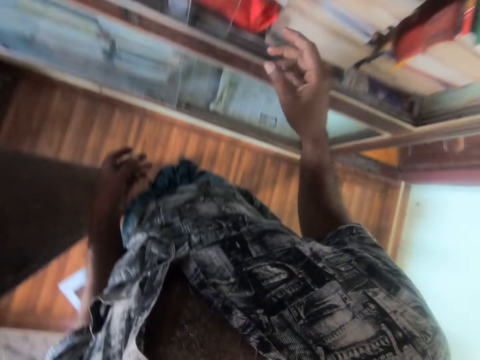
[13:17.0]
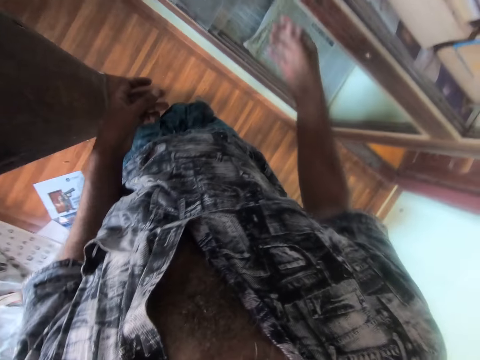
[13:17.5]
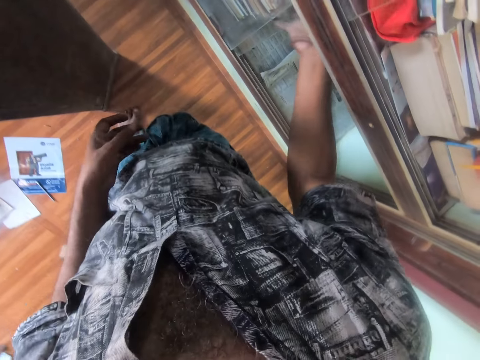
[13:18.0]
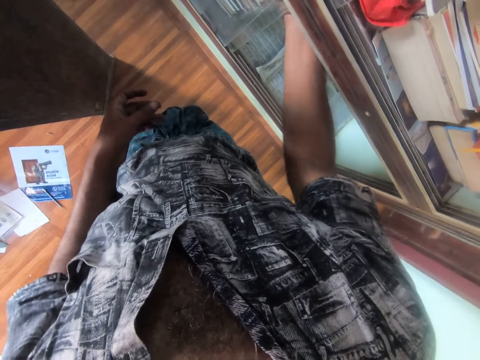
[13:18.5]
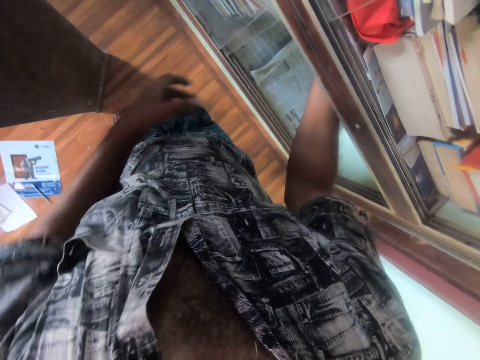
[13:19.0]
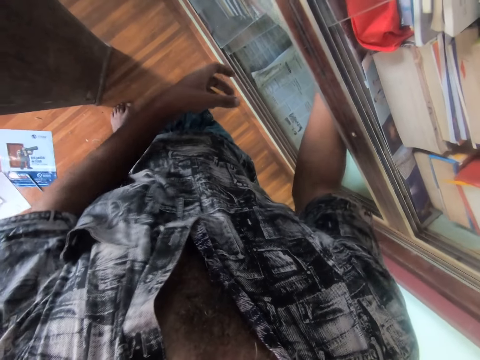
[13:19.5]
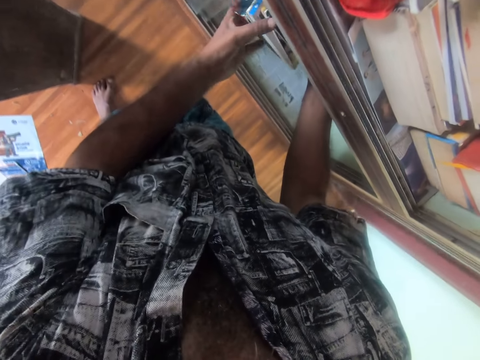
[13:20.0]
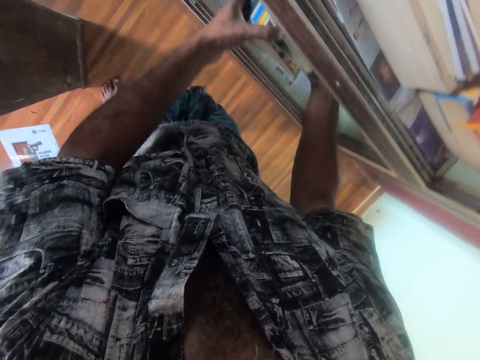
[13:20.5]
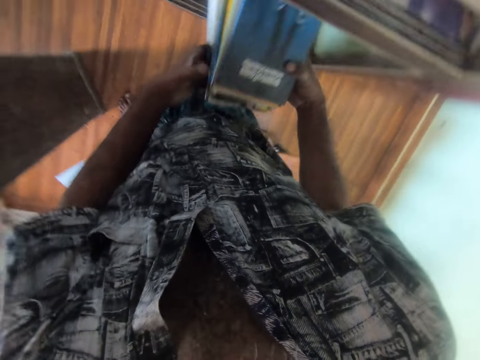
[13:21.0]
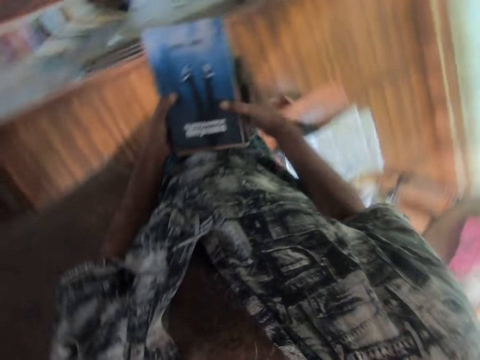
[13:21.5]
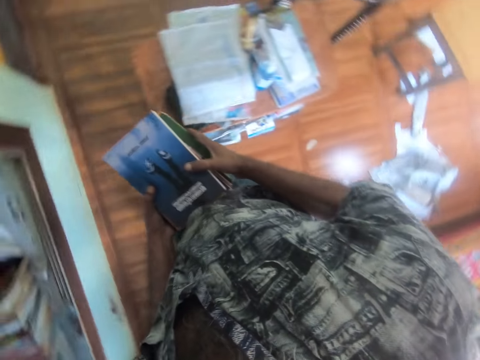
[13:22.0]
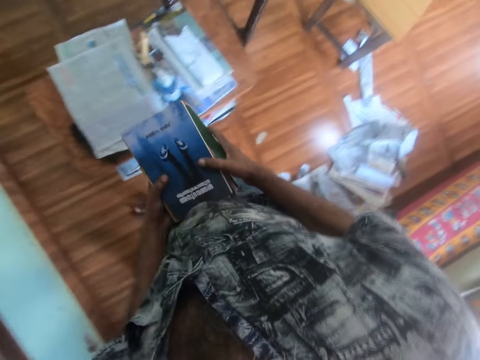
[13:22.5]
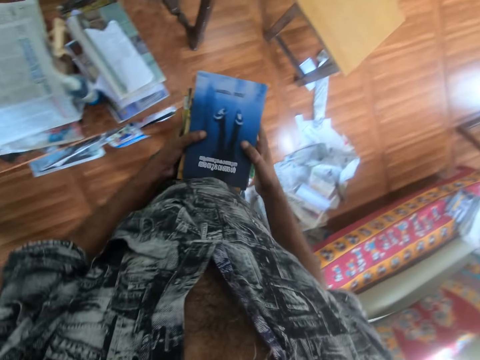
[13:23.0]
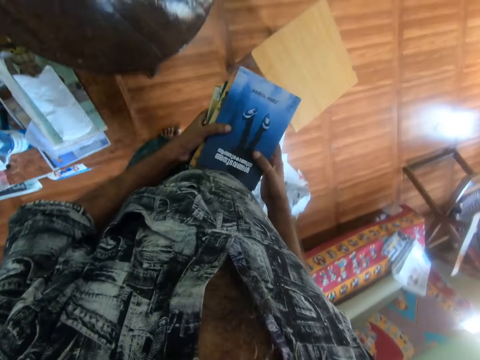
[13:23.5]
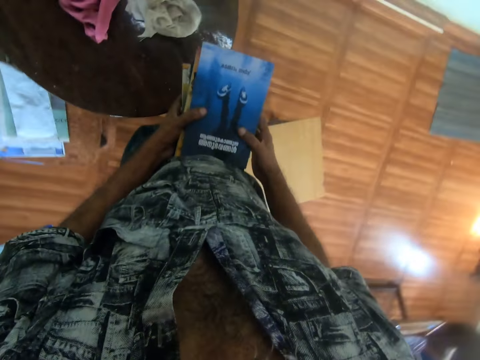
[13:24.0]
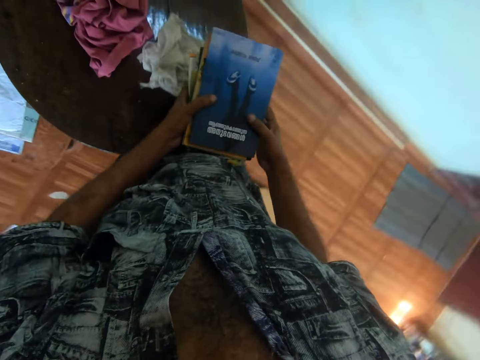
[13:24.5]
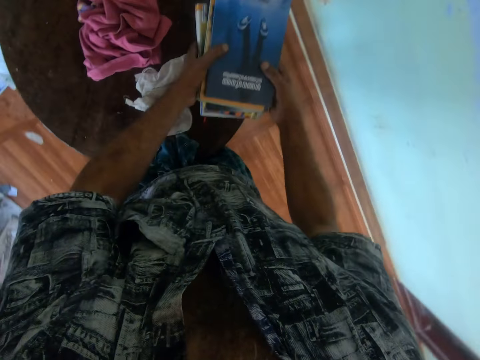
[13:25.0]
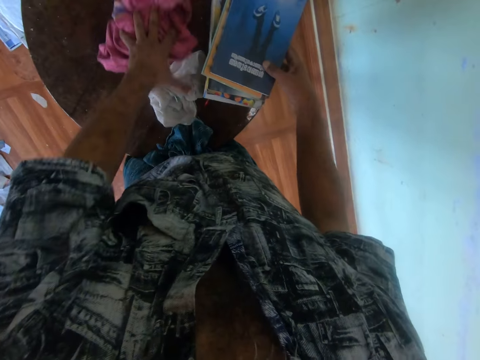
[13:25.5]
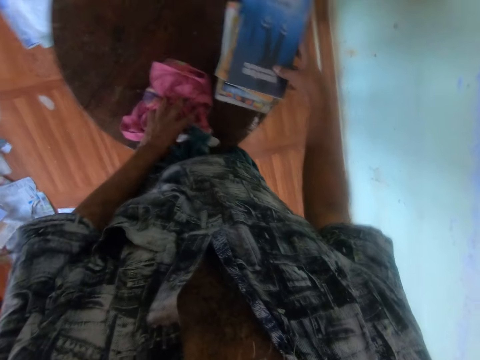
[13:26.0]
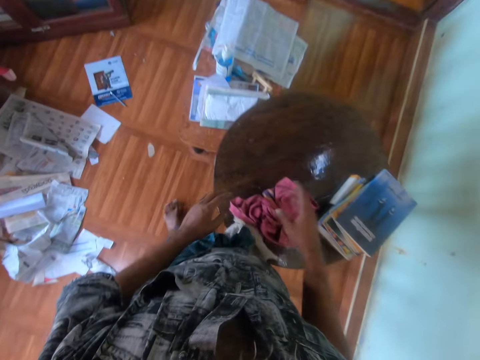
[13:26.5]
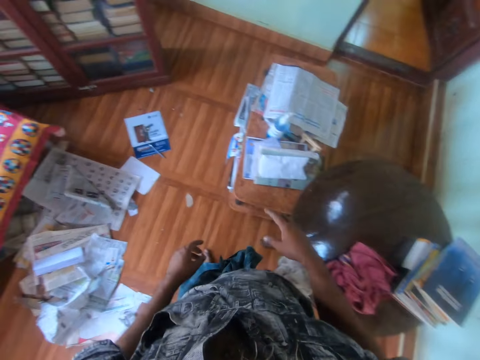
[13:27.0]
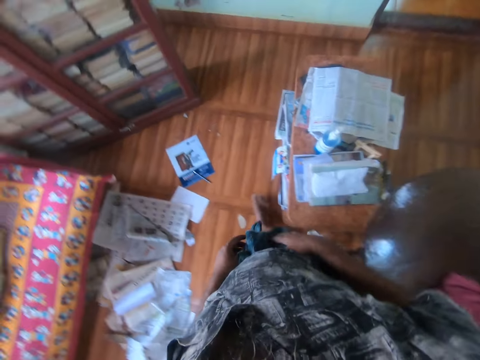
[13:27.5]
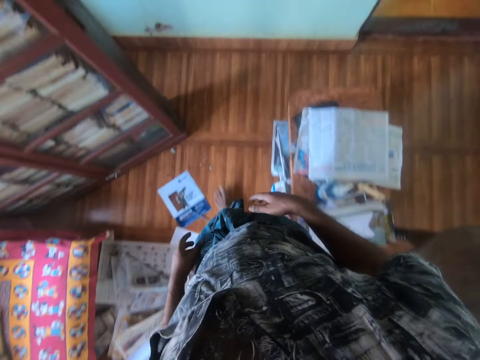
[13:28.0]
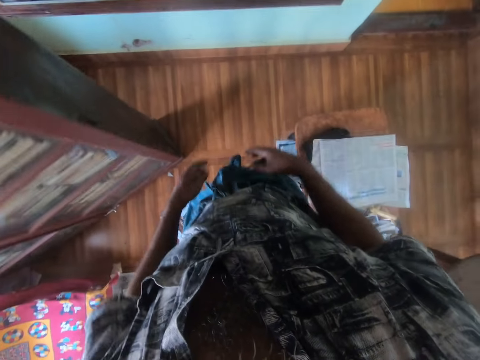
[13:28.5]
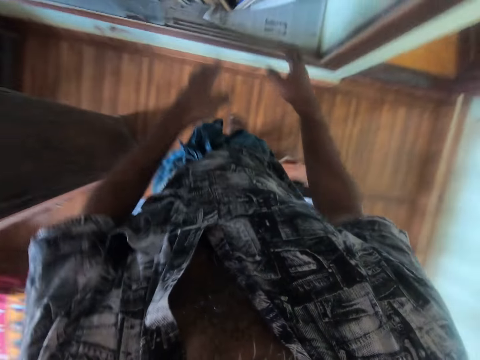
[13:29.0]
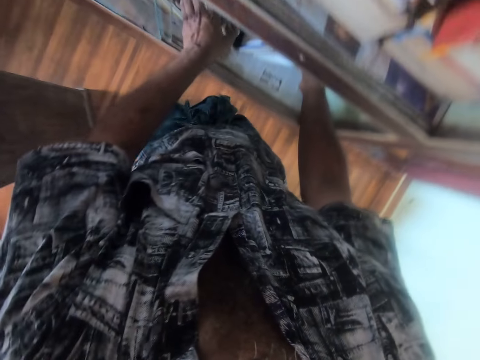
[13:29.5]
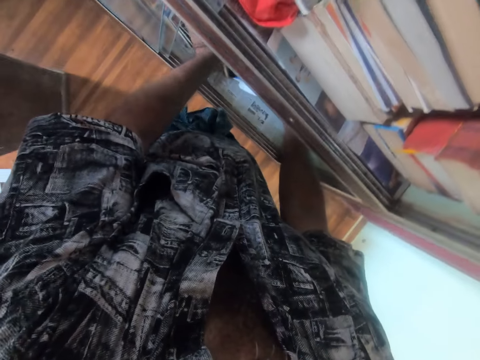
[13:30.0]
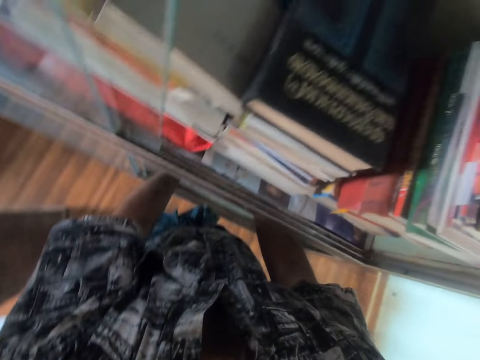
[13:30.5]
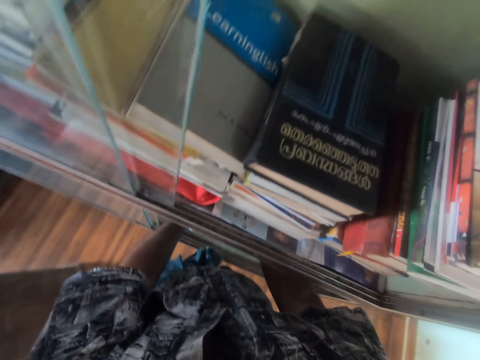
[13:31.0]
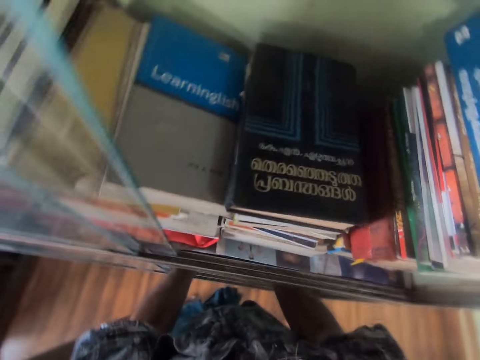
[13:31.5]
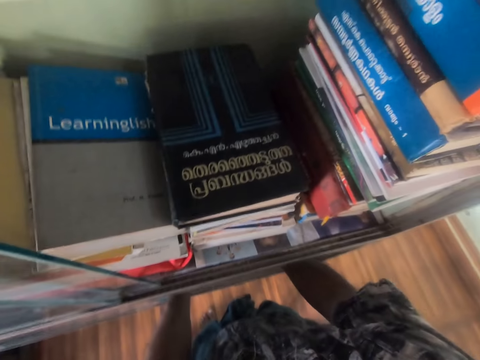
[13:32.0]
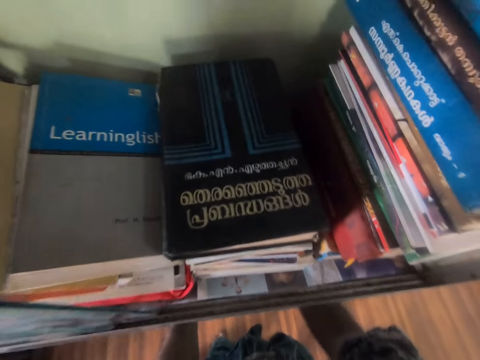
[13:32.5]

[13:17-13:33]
The camera wearer looks around. They grab the books from the shelf. They move in the room. They place the books on the table. They drag the clothes on the table. They move in the room. They grab the books from the shelf. They look around the shelf.

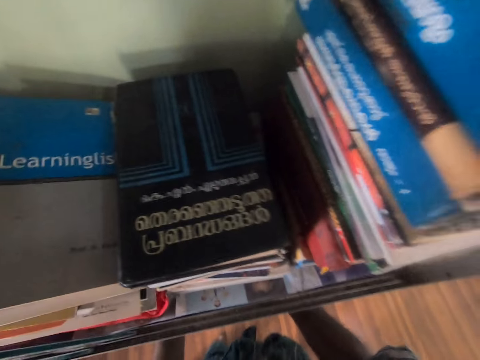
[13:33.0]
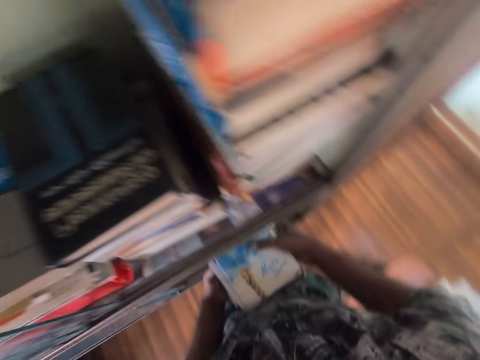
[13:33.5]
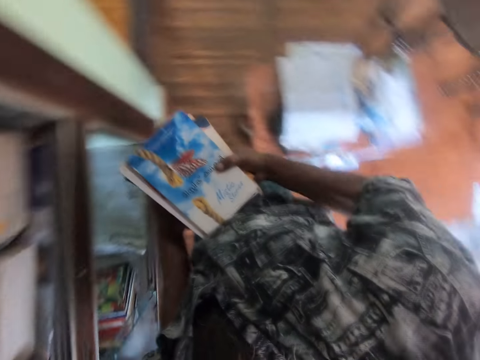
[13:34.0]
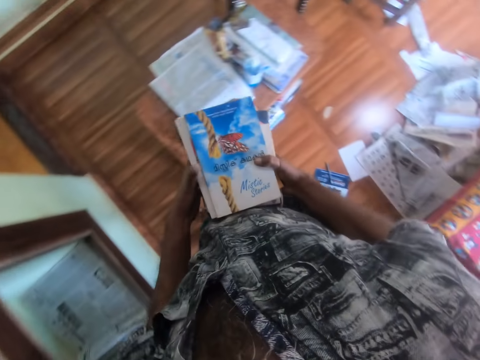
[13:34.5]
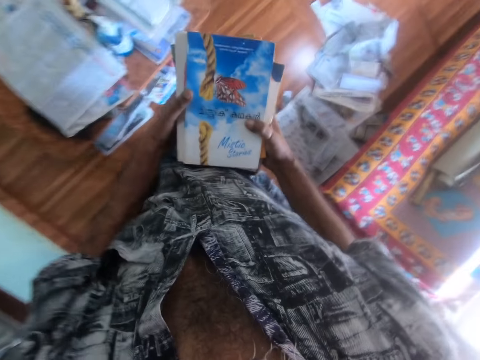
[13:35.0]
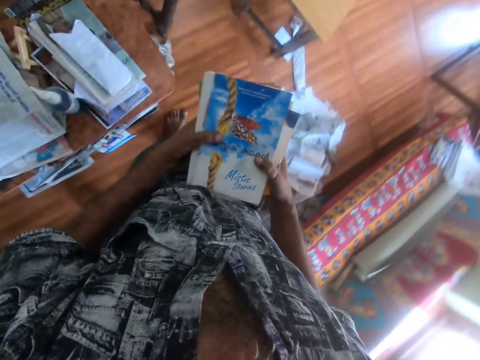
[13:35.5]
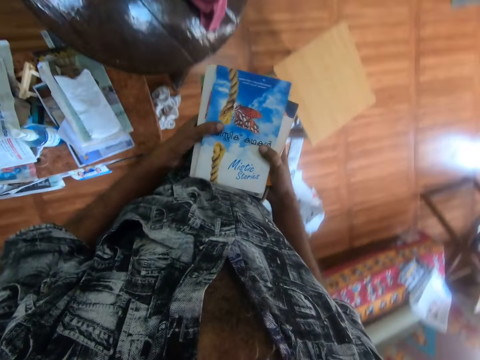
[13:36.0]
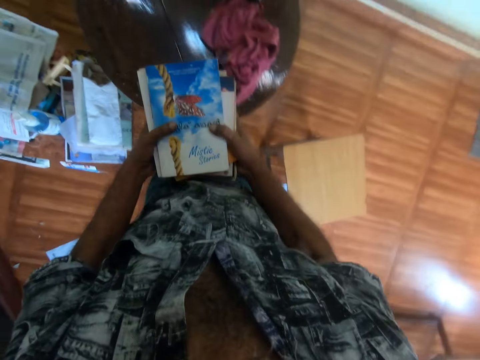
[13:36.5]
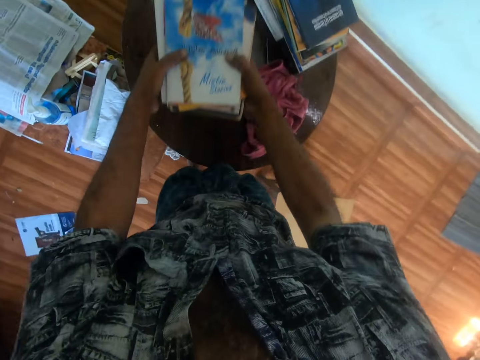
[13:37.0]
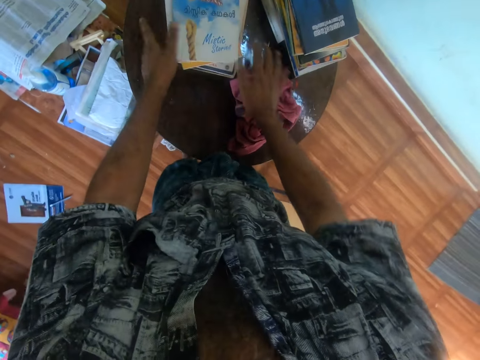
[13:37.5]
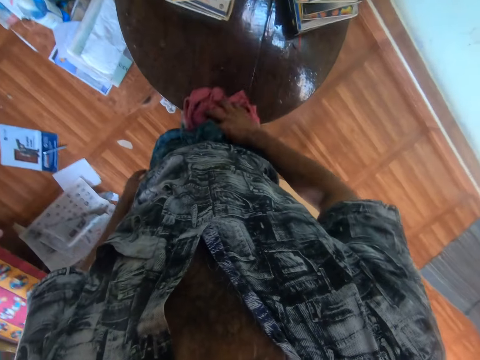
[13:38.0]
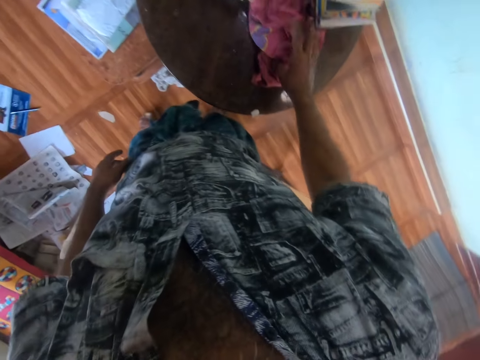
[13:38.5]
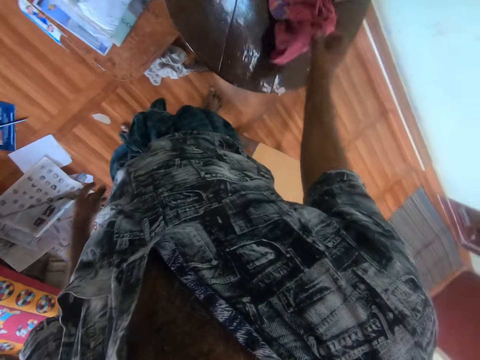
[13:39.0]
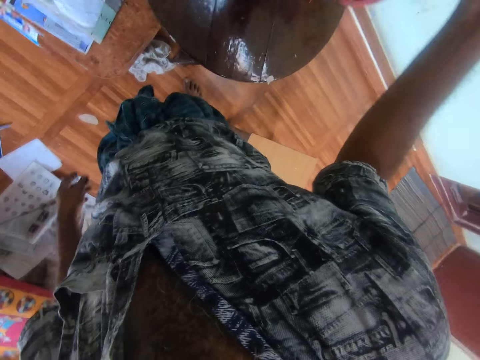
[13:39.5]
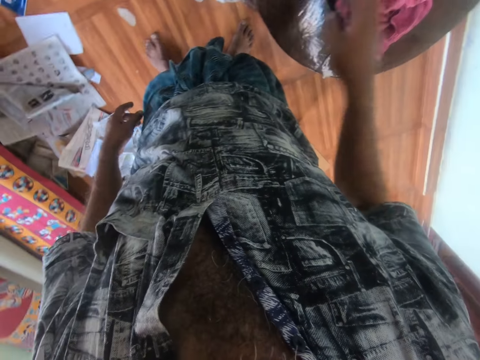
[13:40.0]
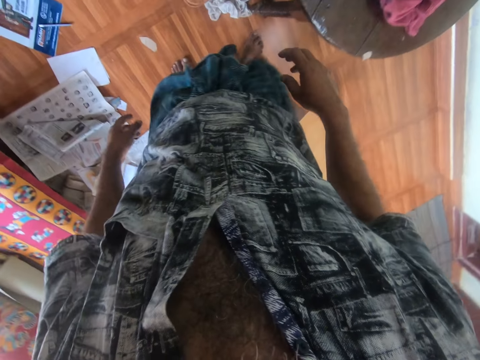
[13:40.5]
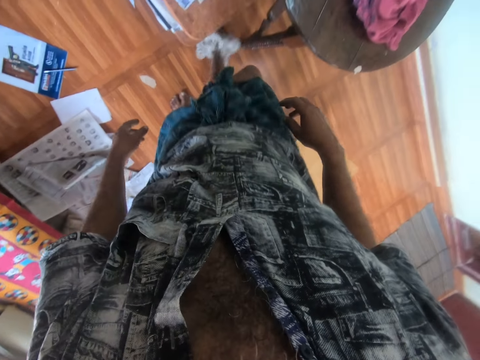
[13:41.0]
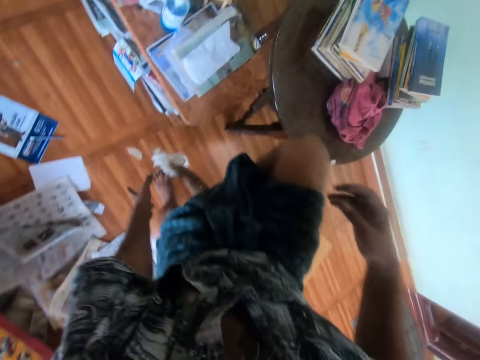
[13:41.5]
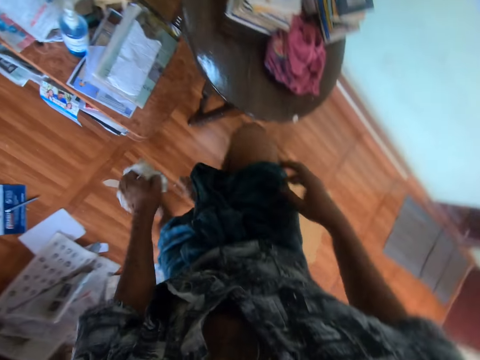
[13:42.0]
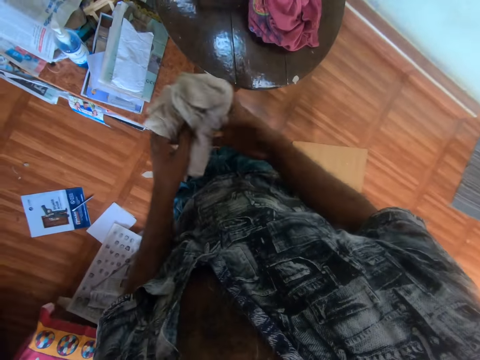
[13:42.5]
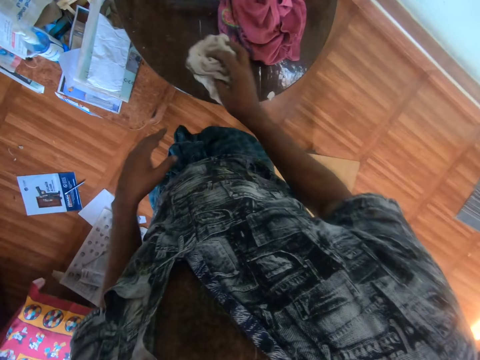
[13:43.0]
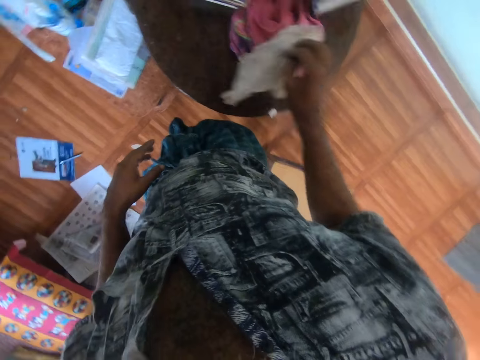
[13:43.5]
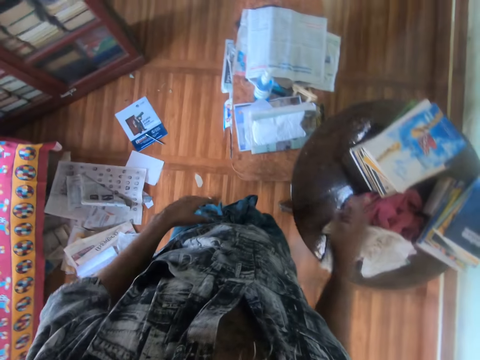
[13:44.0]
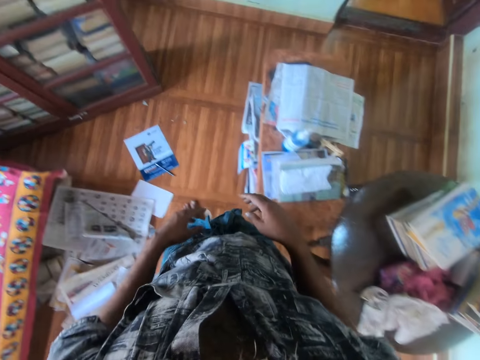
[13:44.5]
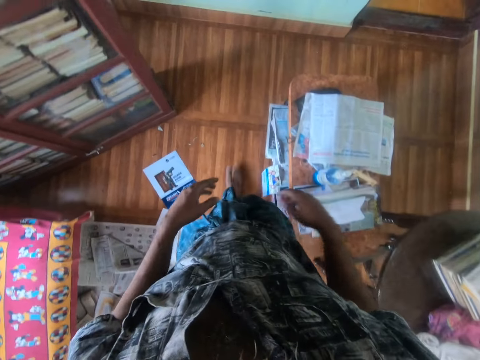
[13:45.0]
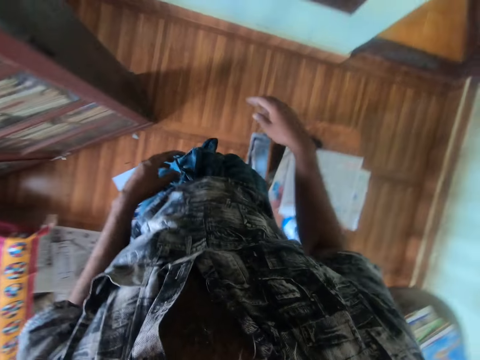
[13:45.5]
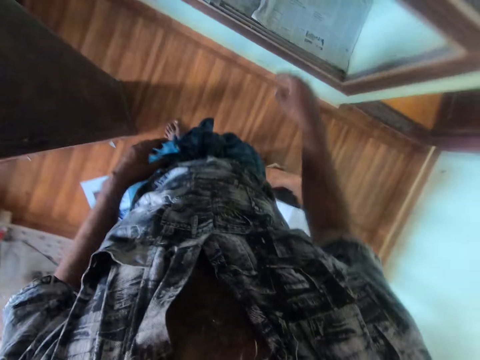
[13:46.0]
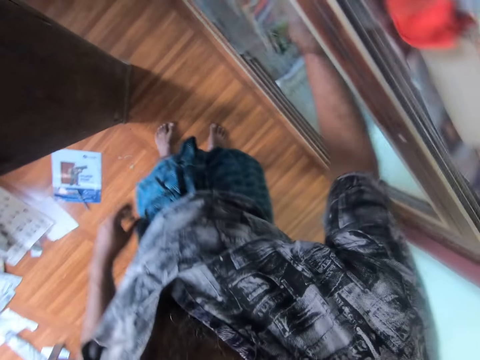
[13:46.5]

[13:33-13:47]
The camera wearer moves in the room. They place the books on the table. They hold the cloth. They place the cloth on the table. They pick up the cloth on the floor with the foot. They look around the room. They hold the cloth with the left hand and fold the cloth. They place the cloth on the table. They move in the room. They walk in the room.
